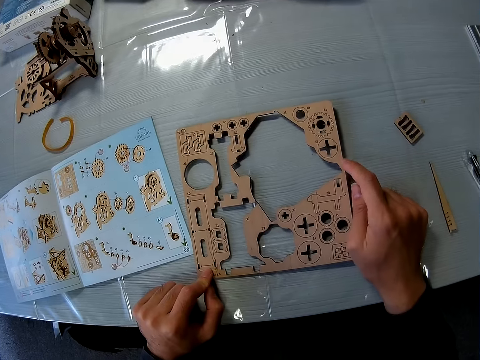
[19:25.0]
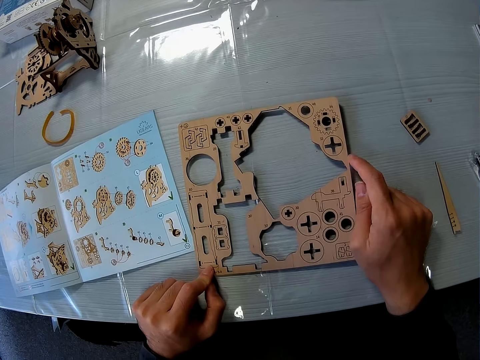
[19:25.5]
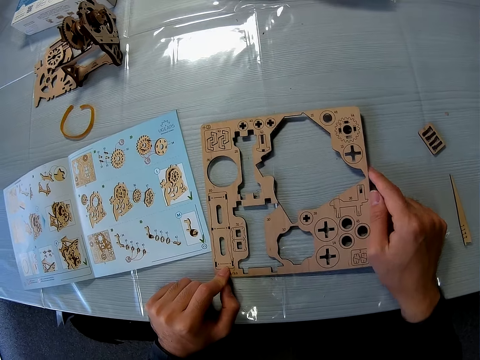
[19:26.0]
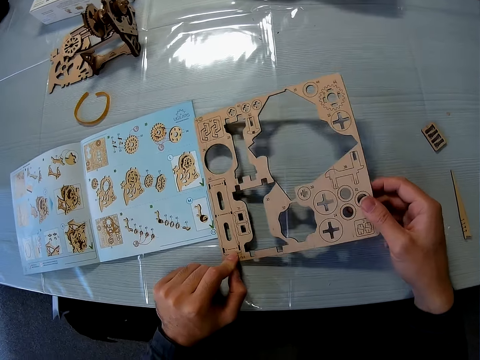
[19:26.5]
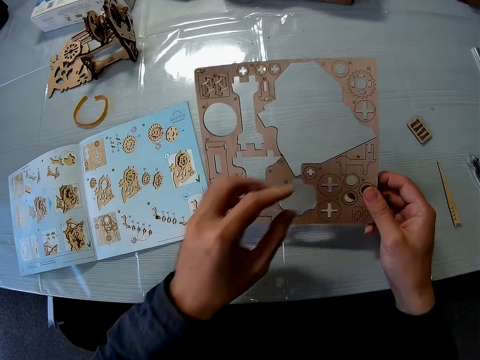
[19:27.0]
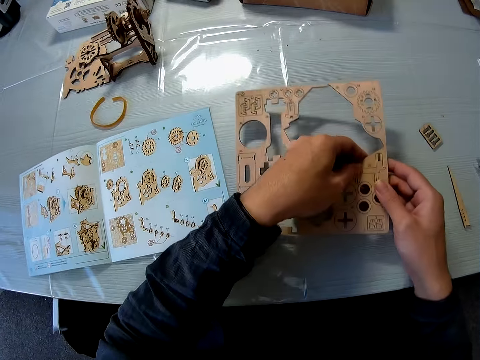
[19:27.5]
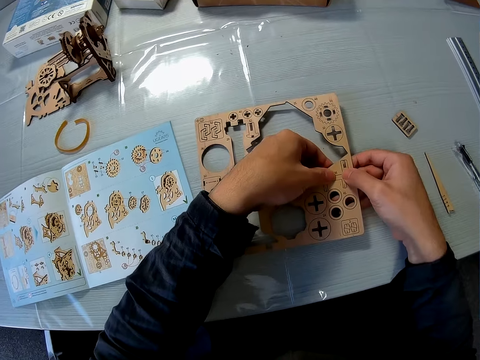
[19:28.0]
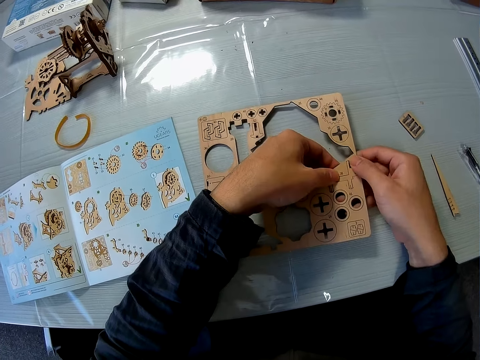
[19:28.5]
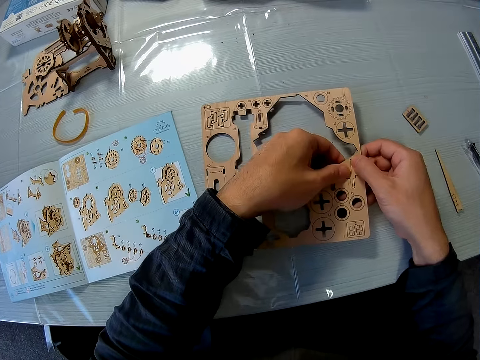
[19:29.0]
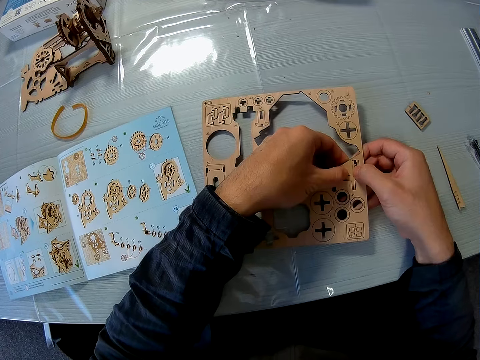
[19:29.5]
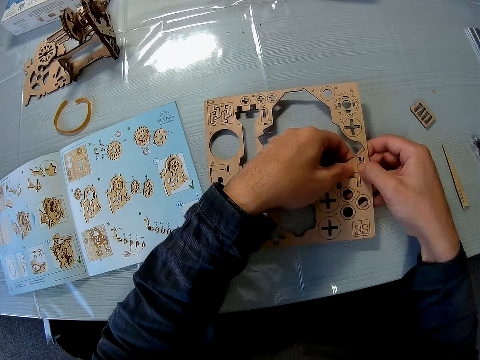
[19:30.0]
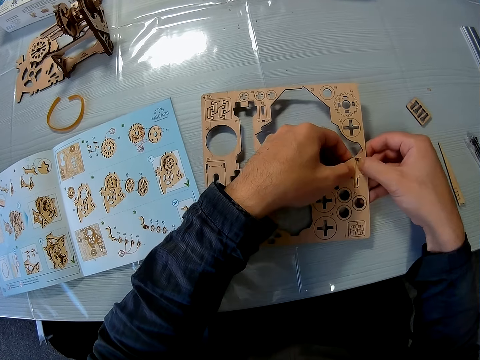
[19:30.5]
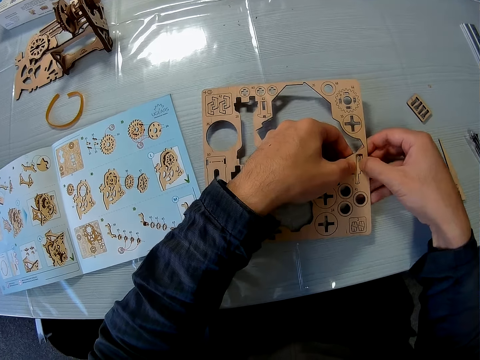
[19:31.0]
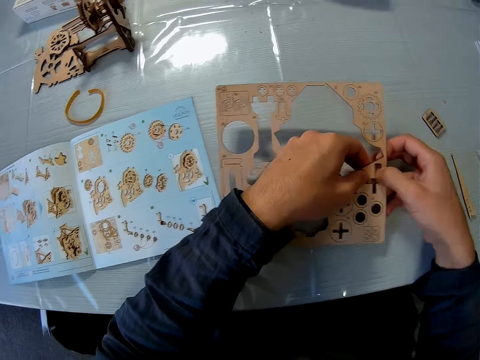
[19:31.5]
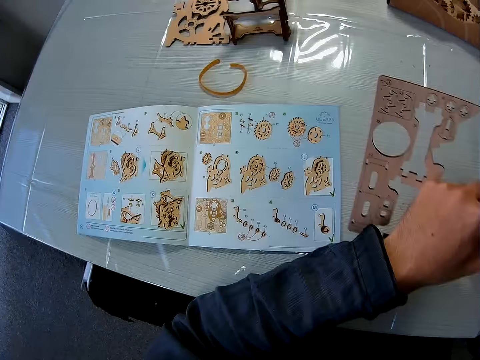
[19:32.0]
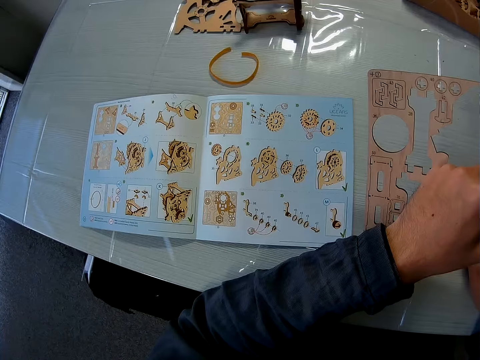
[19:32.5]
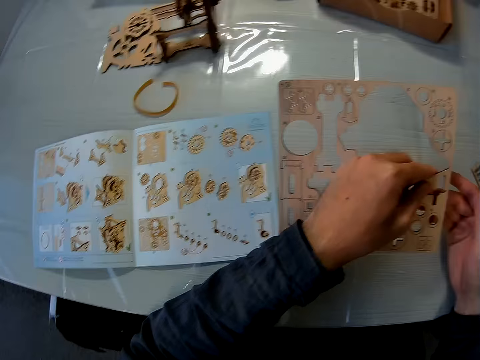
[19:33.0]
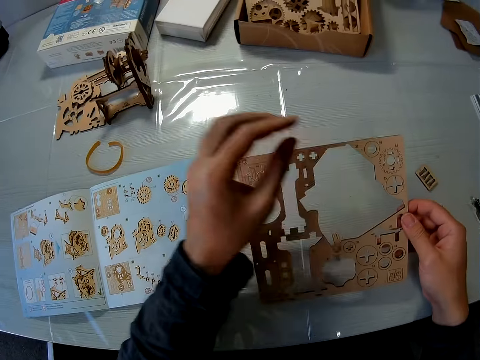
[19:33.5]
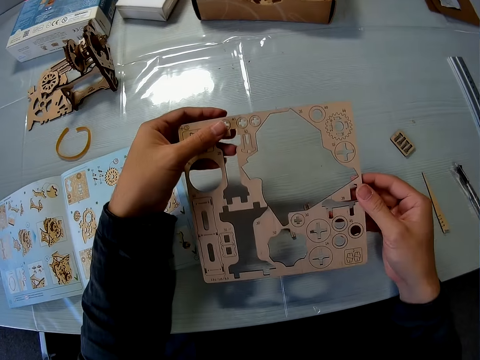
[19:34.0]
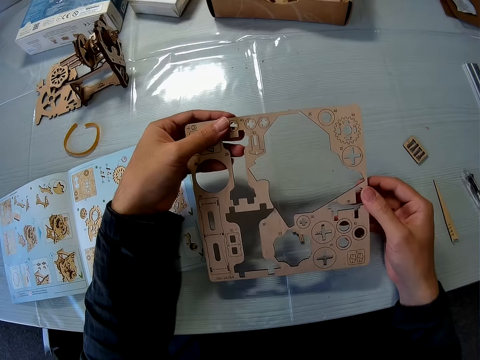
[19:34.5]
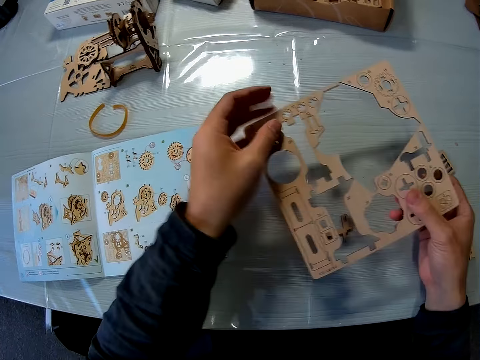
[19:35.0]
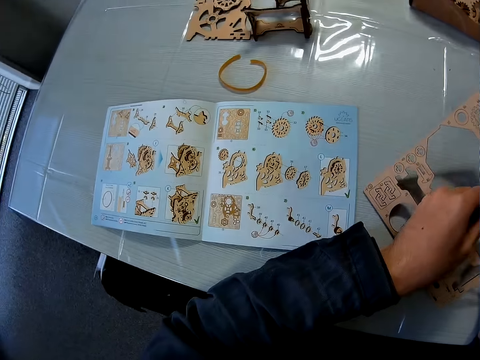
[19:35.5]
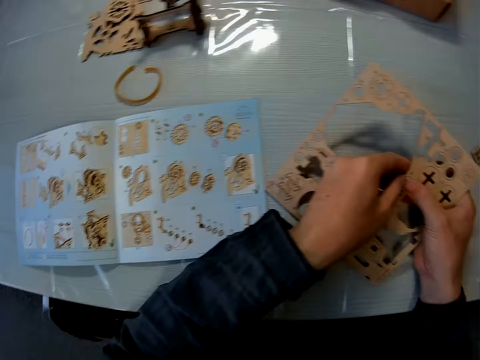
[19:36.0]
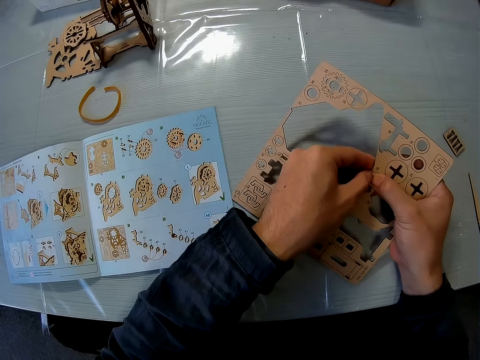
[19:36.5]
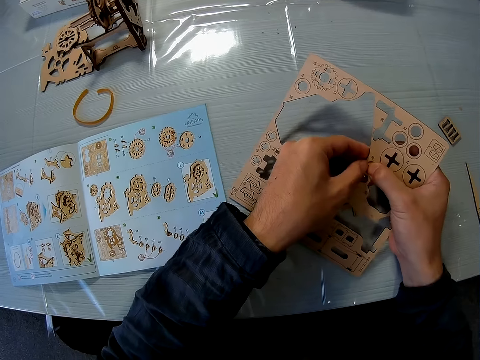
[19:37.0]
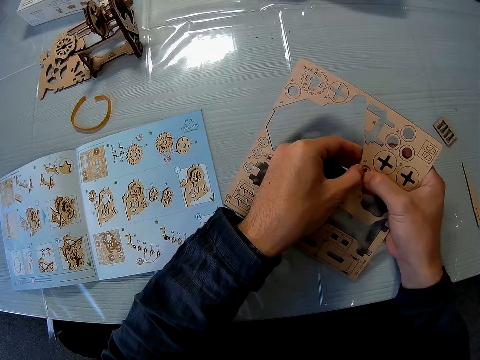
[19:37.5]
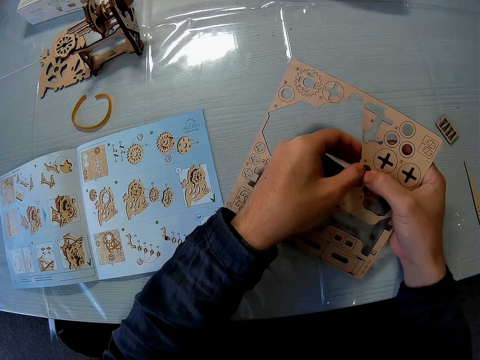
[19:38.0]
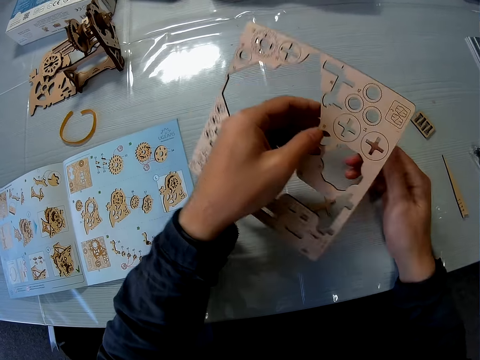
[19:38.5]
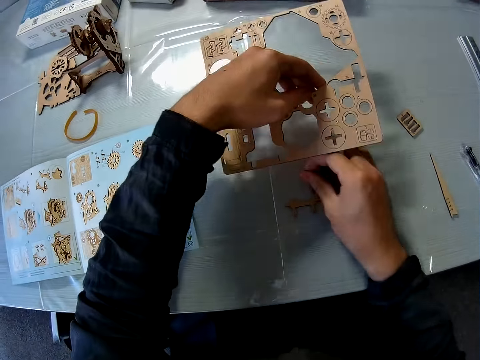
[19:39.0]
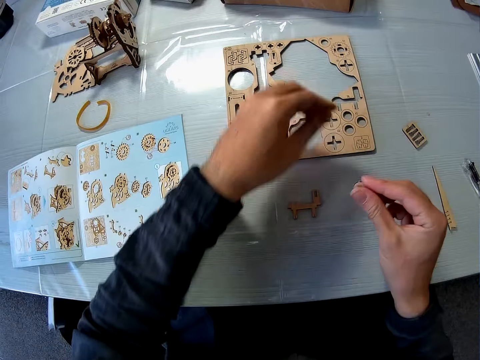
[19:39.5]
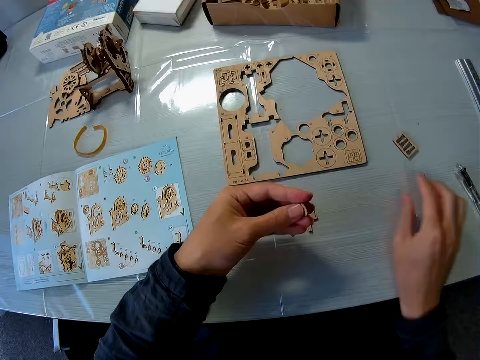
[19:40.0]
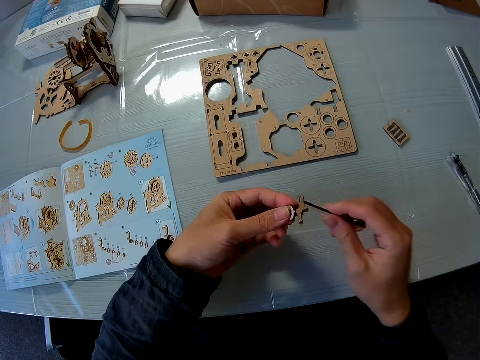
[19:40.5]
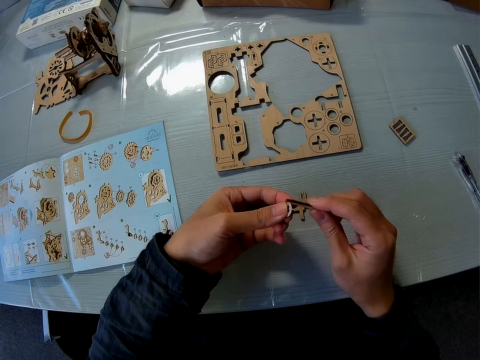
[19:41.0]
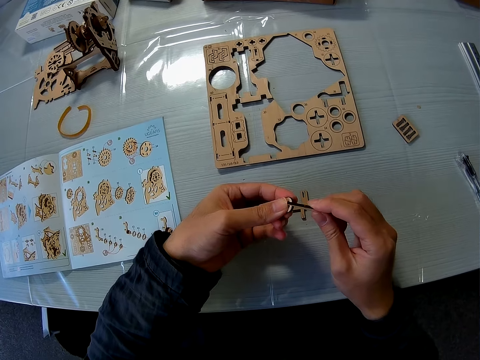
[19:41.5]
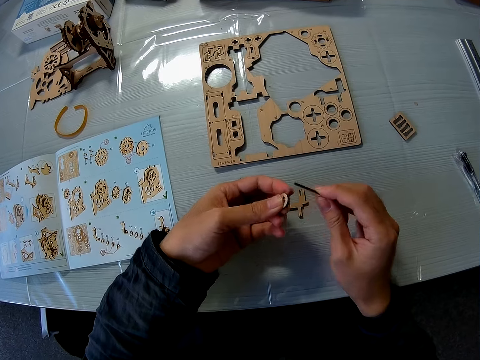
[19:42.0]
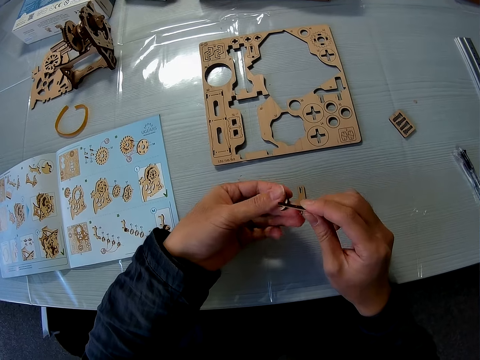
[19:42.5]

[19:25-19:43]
The camera wearer raises the puzzle sheet from the table. He pushes out a puzzle piece or model piece from the puzzle sheet. He looks towards the instruction manual. He removes another puzzle piece from the puzzle sheet. He stares at the laser craft kit. He picks up the puzzle piece from the table. He puts the laser craft kit on the table and shapes the model pieces. He passes the puzzle piece to his left hand. He picks up a peg from the table. He scrapes round the puzzle piece with the peg.

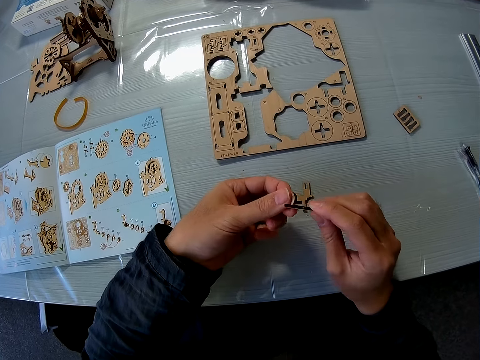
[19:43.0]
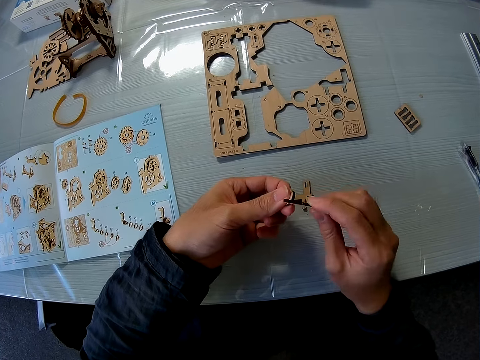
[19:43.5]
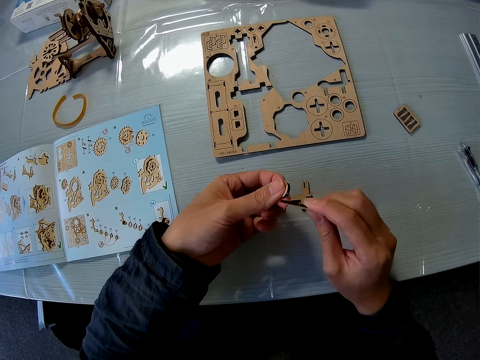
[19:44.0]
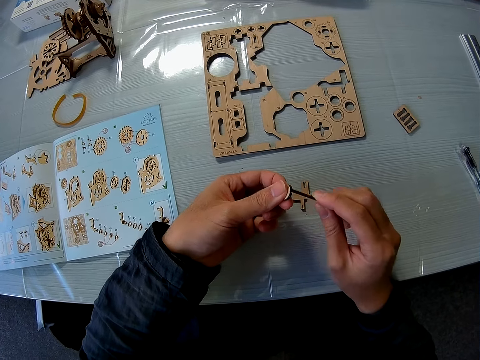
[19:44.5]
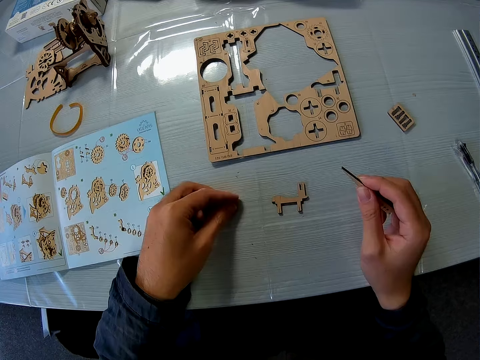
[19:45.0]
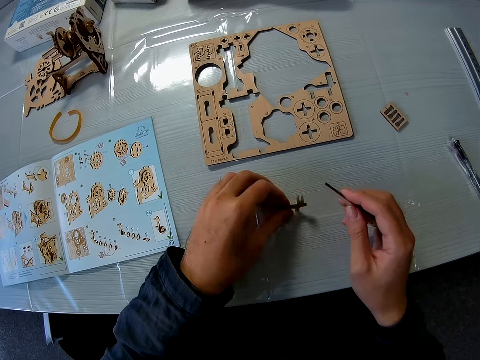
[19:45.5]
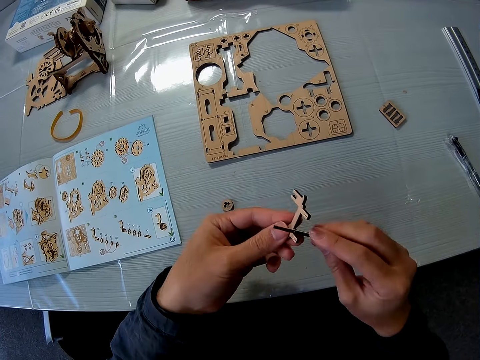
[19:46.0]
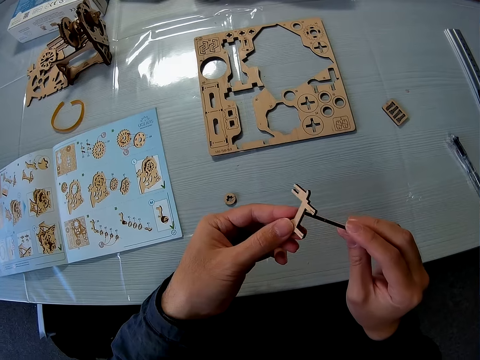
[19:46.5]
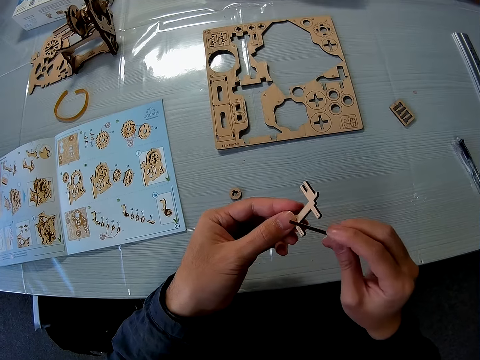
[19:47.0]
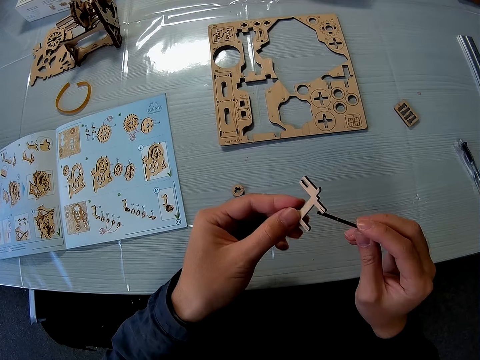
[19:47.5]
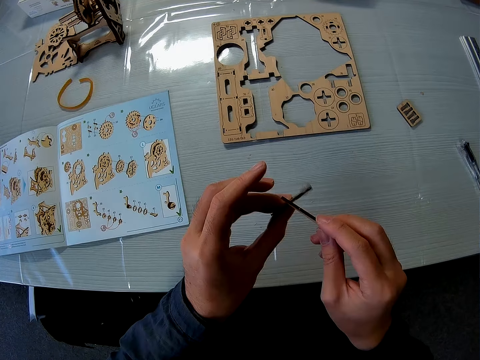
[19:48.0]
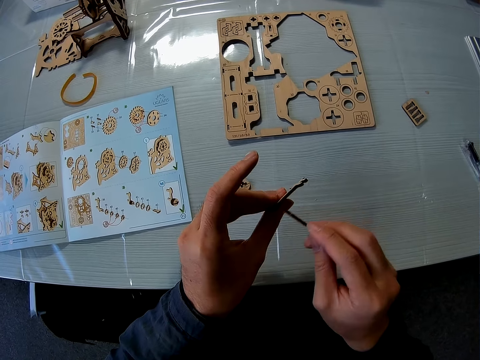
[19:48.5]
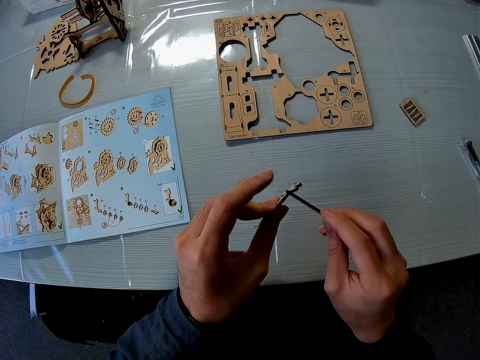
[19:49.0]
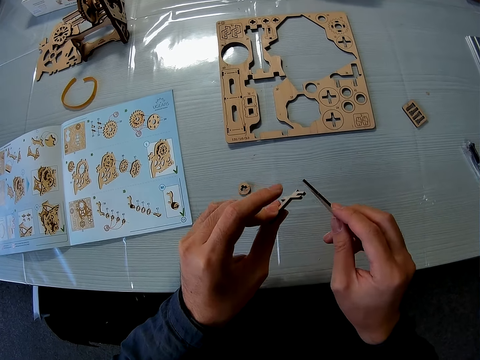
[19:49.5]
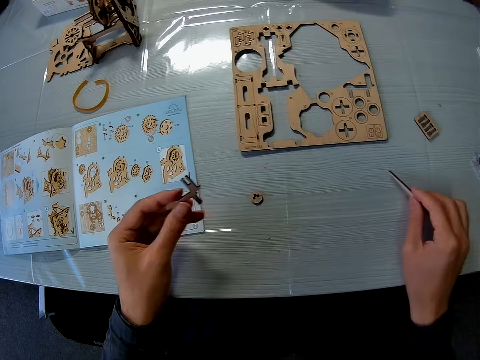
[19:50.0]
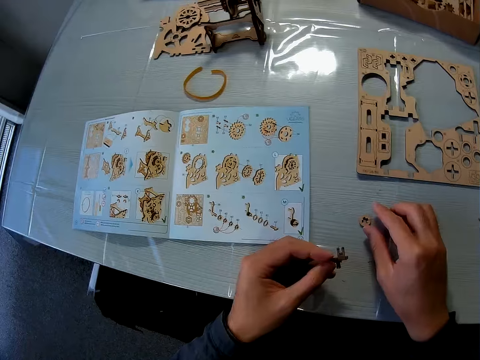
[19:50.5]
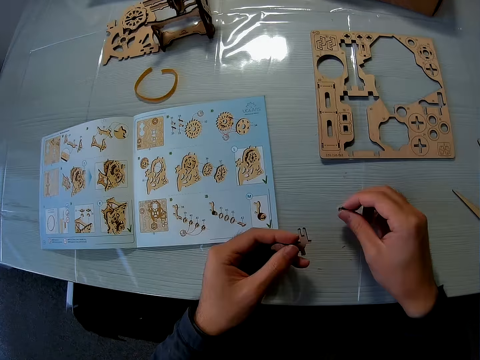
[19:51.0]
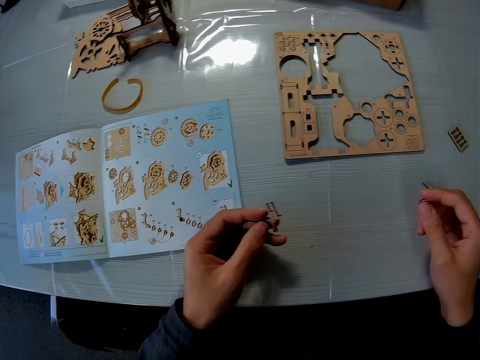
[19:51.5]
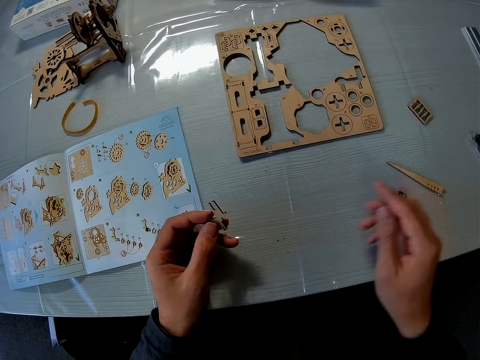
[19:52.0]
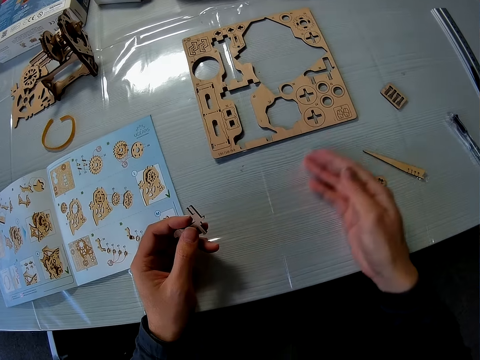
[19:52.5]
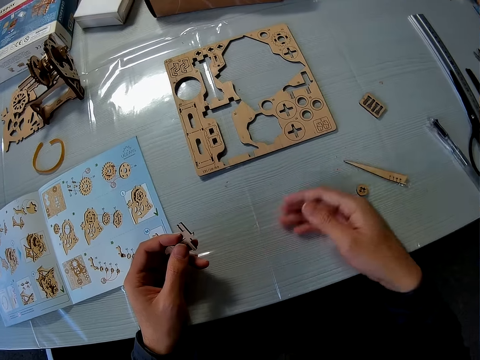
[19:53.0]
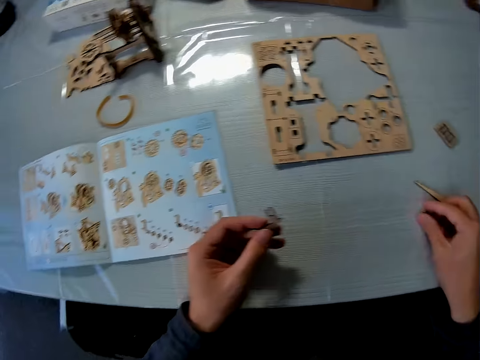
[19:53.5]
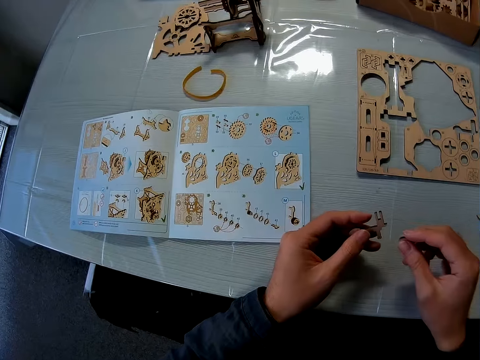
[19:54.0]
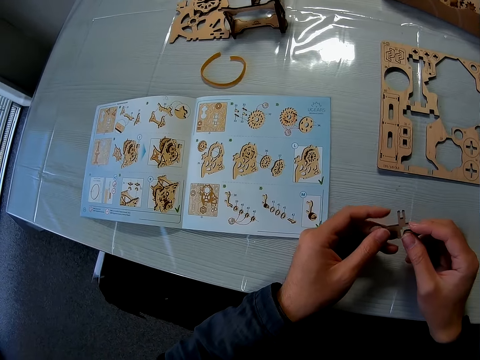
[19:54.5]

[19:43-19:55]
The camera wearer drops the puzzle piece on the table. He picks up another puzzle piece from the table. He scrapes round the puzzle piece with the peg. He drops the peg on the table. He moves the other puzzle piece on the table. He picks the model piece from the table. He wipes the back of his right hand over the table. He picks up the puzzle piece from the table. He examines the puzzle piece in his left hand.
